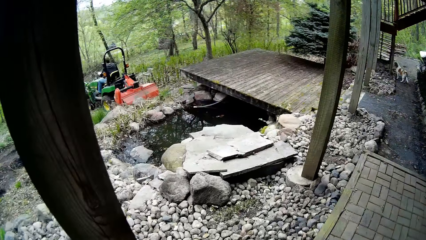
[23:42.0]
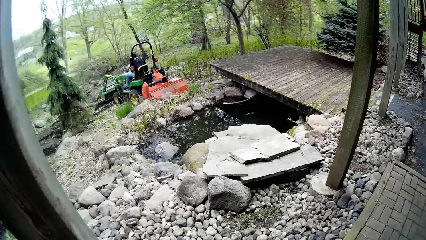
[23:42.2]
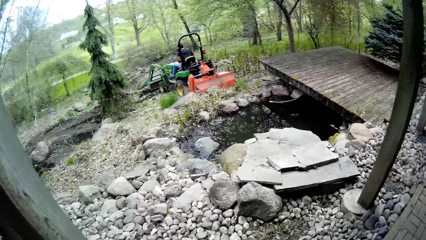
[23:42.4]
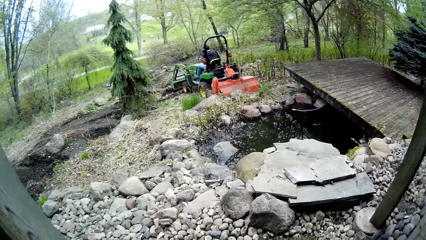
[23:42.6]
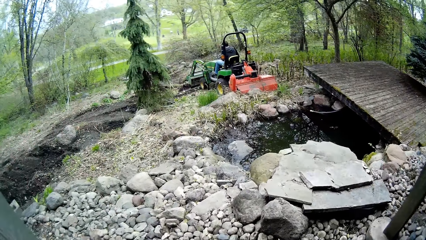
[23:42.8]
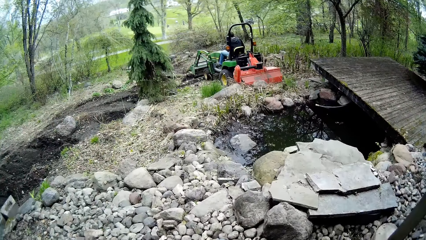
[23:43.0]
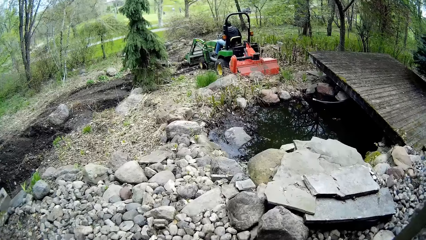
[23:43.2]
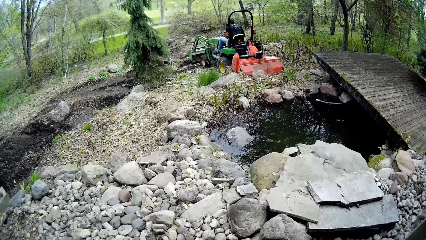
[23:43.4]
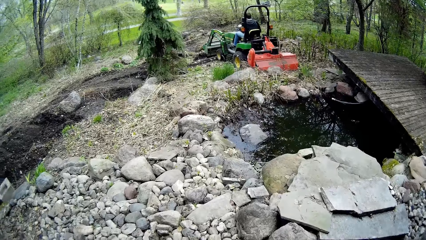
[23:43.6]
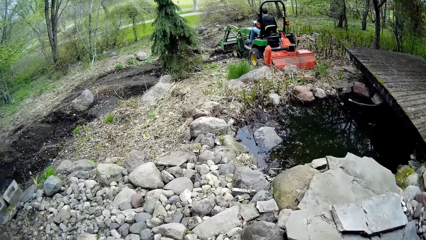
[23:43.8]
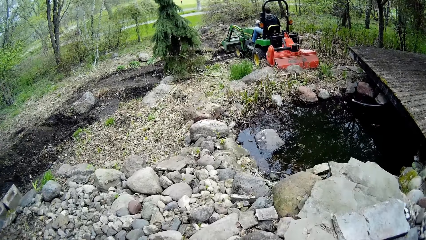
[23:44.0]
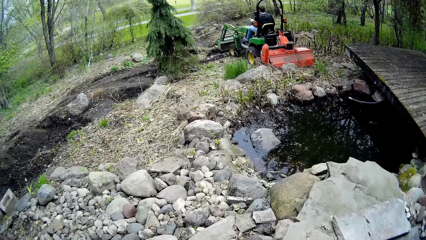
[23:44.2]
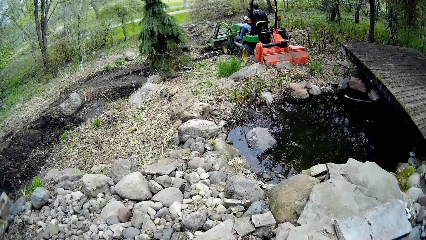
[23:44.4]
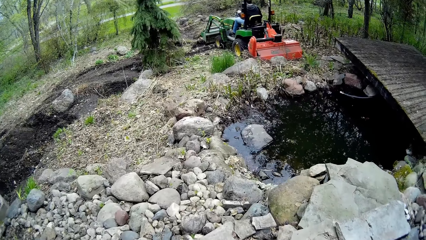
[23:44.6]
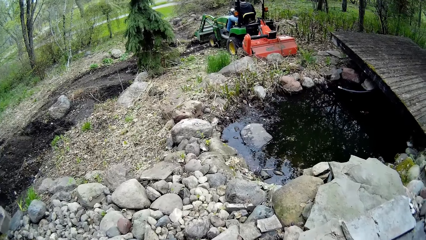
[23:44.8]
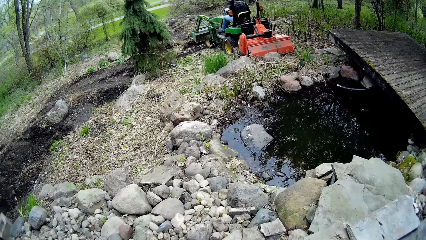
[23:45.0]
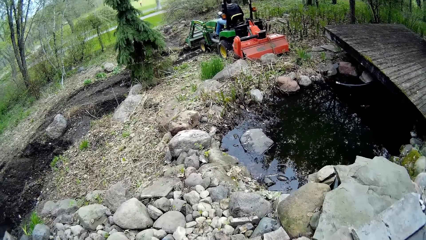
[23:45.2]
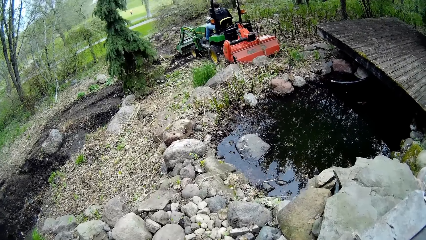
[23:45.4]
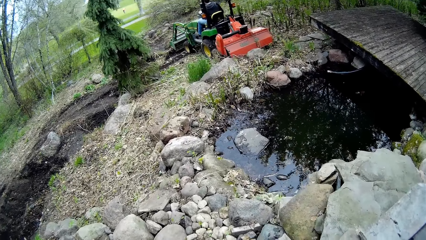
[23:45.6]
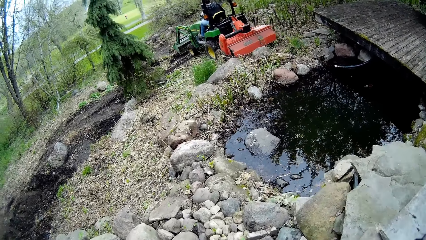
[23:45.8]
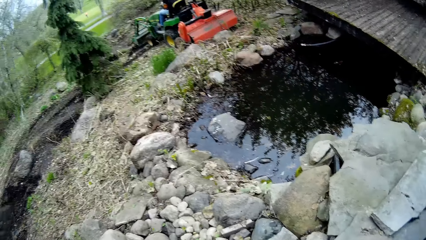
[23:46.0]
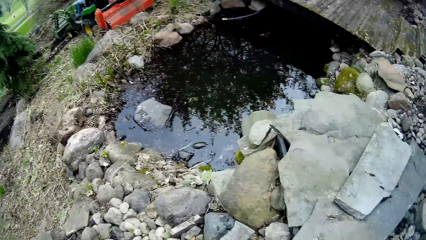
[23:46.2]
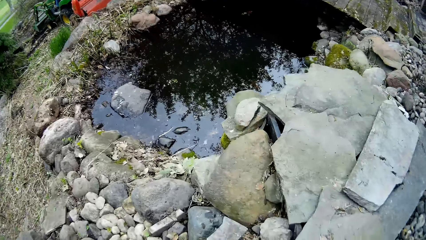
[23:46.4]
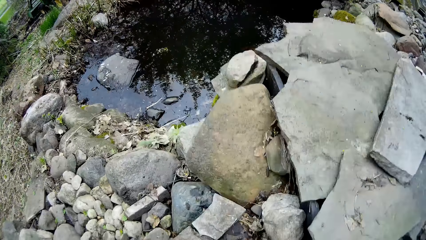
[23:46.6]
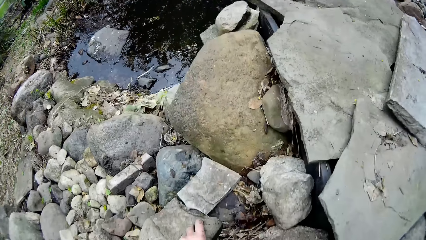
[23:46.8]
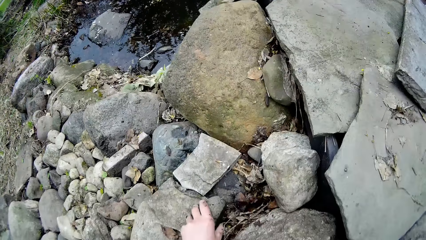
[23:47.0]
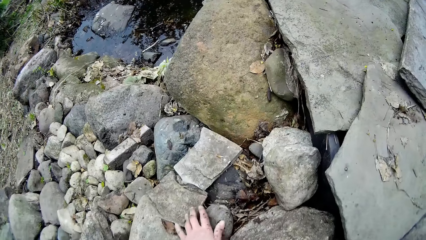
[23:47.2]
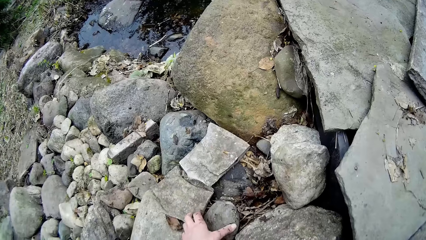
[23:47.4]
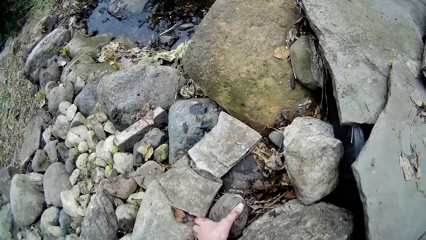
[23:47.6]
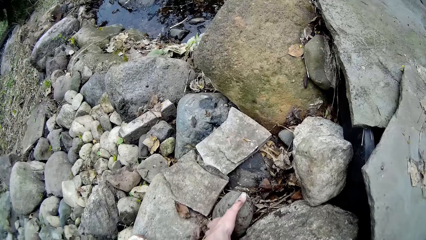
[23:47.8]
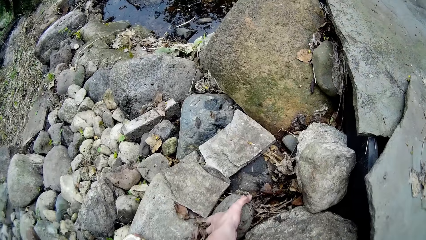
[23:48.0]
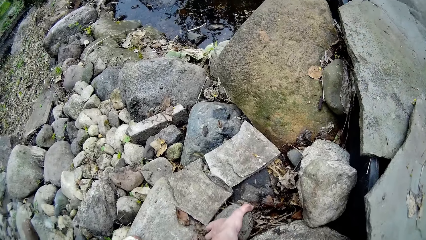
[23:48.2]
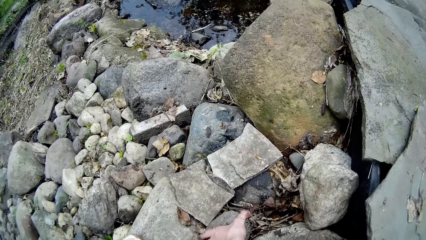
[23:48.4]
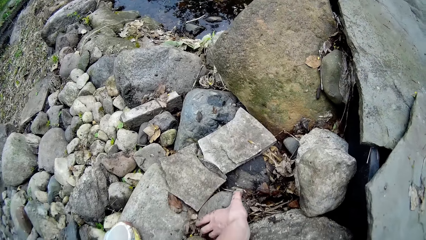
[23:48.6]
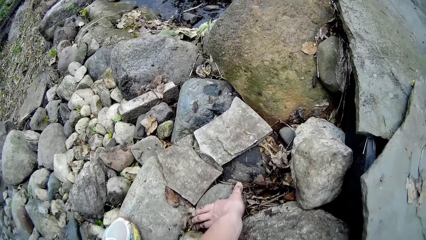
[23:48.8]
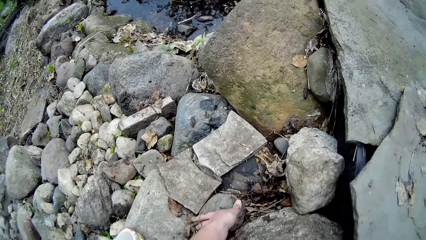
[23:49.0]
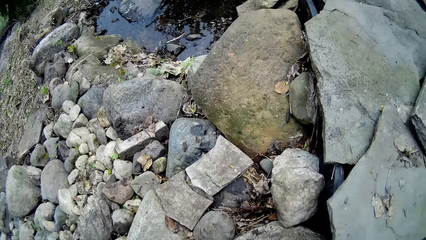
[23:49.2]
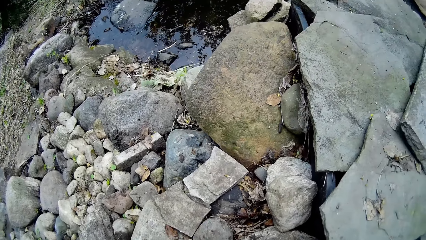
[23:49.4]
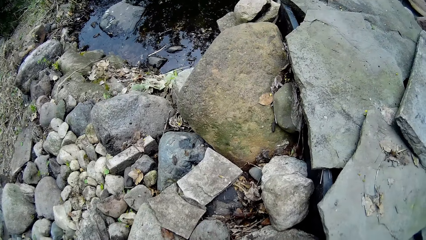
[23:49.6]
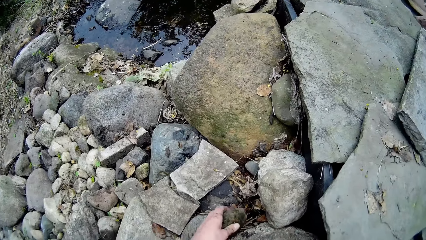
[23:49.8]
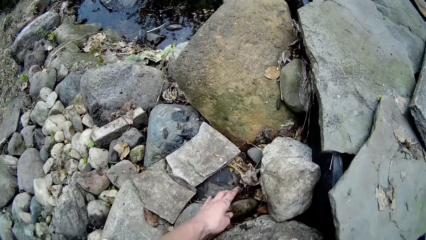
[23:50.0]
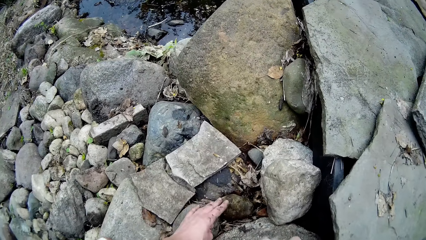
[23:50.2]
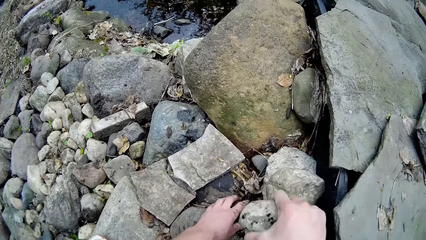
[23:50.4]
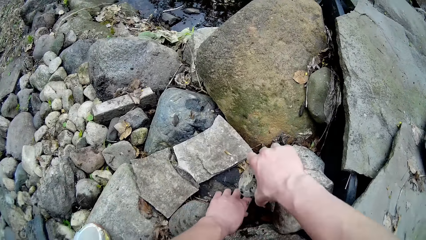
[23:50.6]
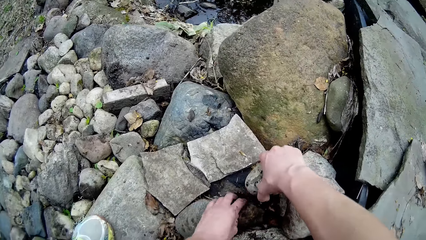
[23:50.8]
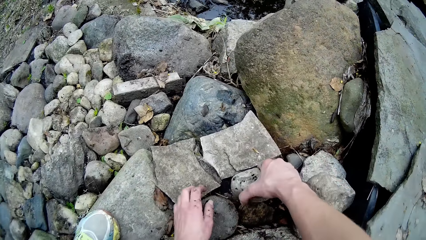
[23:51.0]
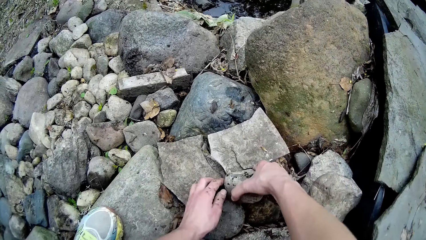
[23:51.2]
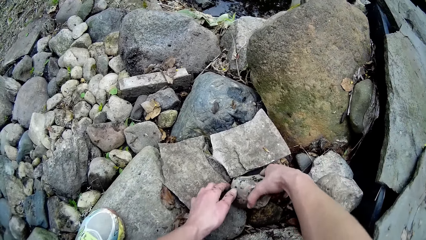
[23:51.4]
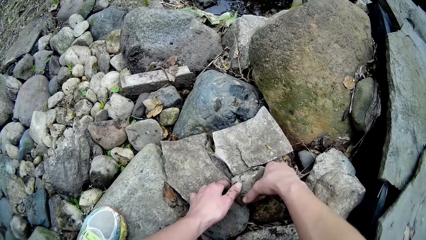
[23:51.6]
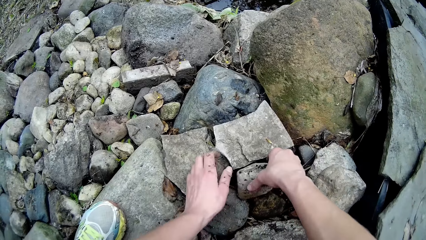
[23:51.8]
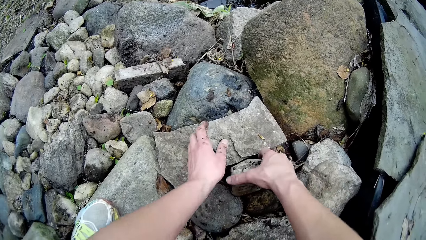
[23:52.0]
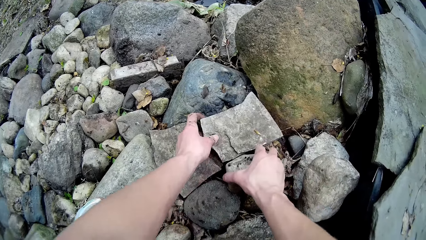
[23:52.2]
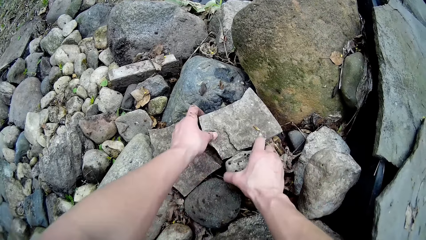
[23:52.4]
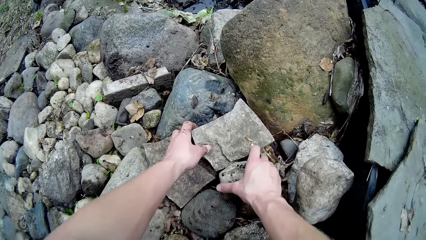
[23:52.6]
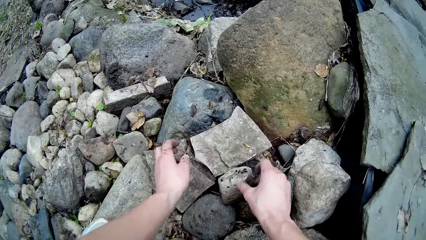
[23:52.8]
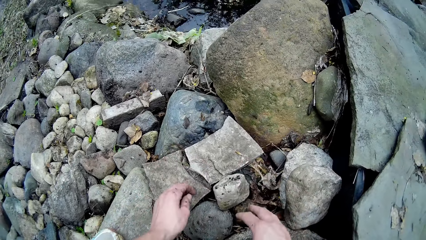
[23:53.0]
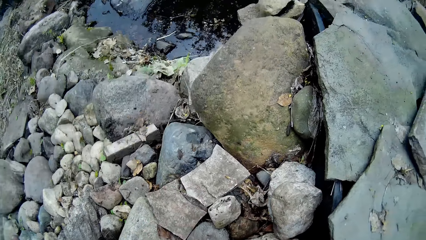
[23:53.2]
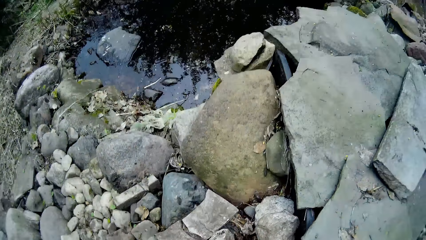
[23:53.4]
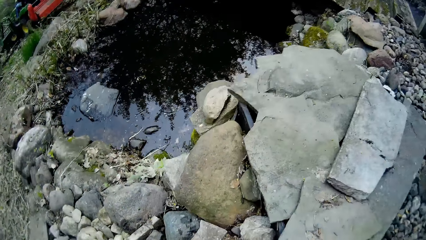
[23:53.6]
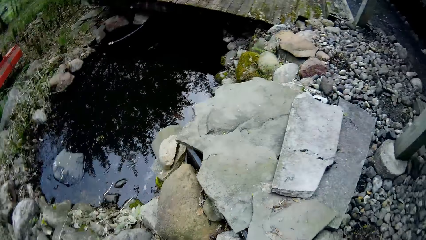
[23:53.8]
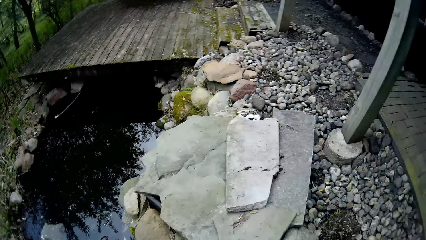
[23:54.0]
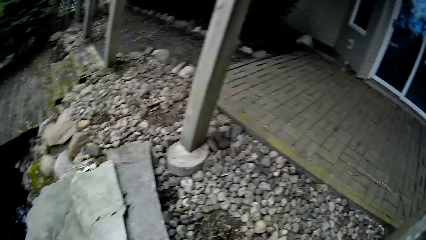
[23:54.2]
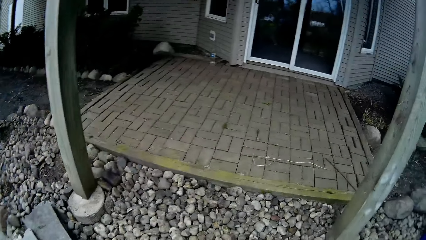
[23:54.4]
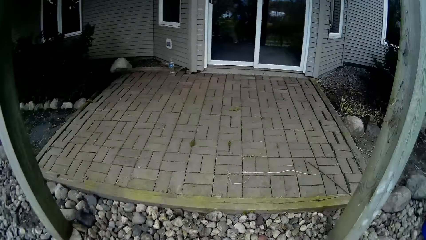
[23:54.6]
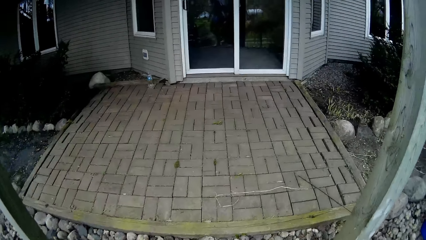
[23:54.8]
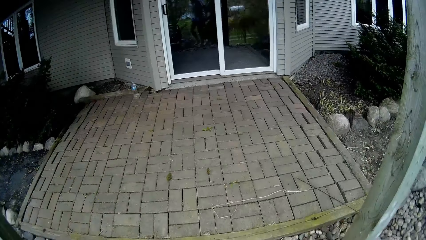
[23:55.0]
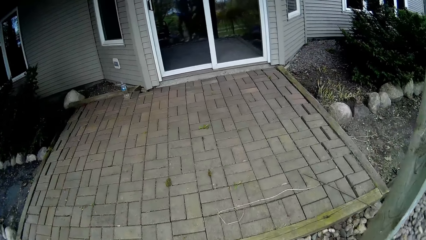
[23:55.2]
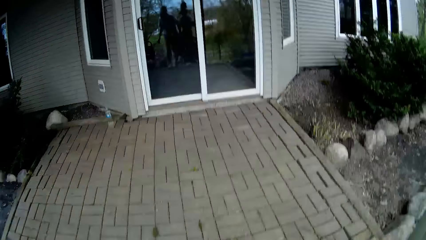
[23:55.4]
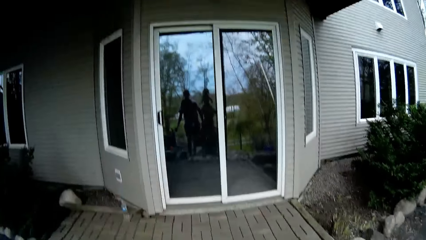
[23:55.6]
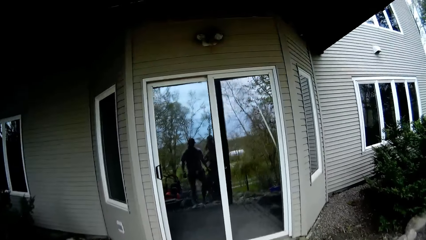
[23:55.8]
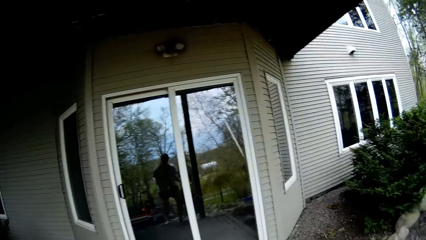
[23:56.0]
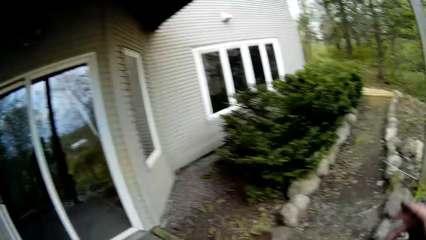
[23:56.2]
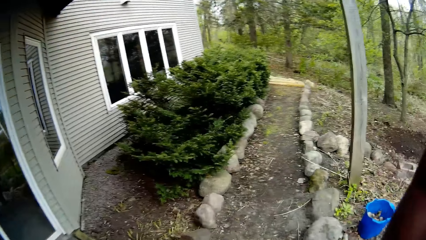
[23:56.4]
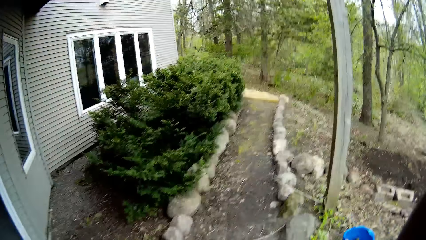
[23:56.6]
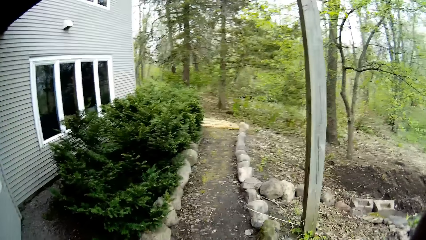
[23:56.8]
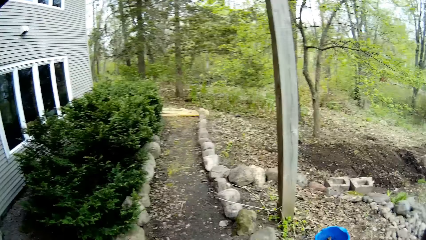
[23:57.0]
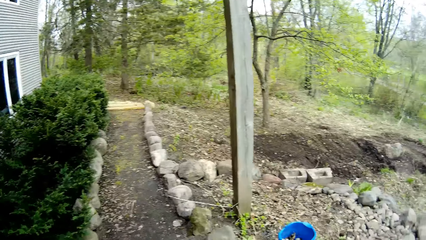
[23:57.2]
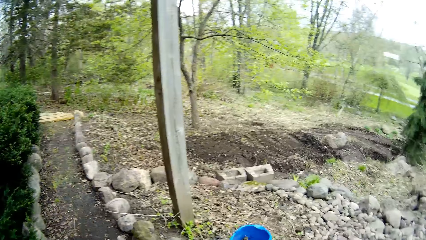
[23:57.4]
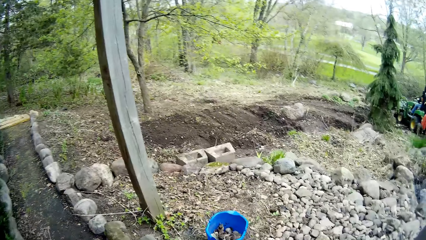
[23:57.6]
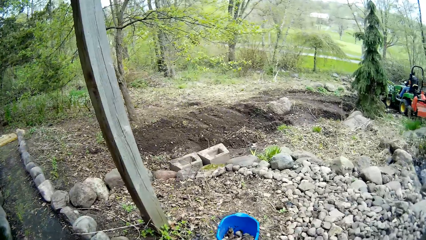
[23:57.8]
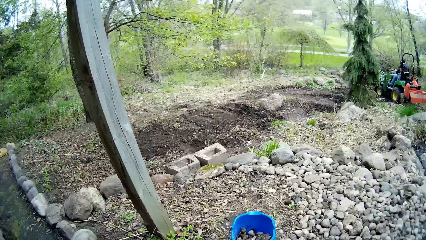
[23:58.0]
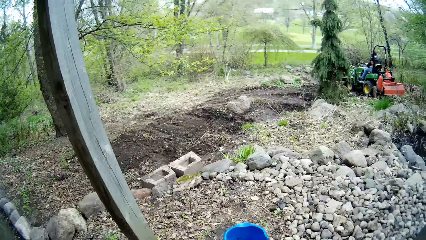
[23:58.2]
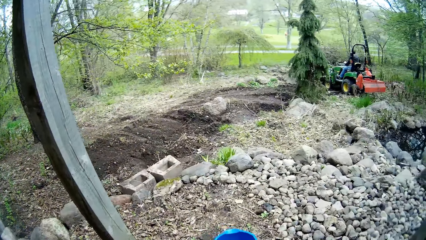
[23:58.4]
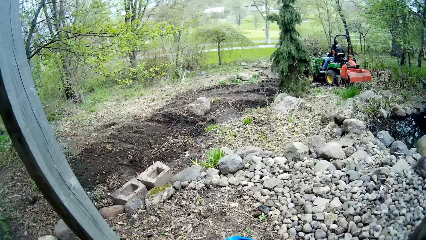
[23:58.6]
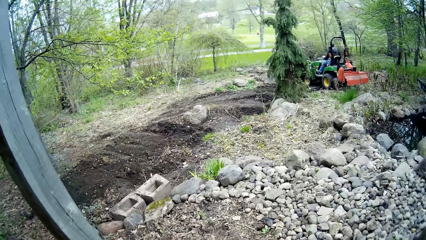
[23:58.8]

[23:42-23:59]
A man ploughs using a tractor. The camera wearer arranges the pieces of rocks on the ground with his hands. He fixes a stone.
